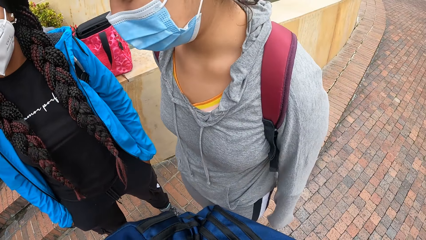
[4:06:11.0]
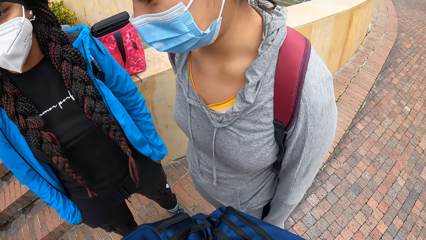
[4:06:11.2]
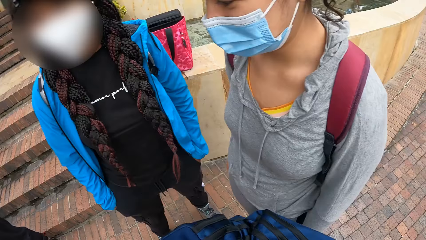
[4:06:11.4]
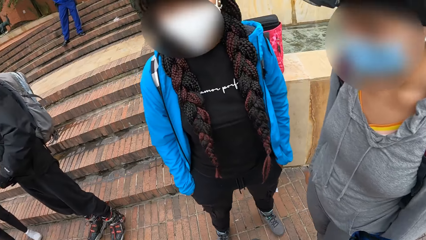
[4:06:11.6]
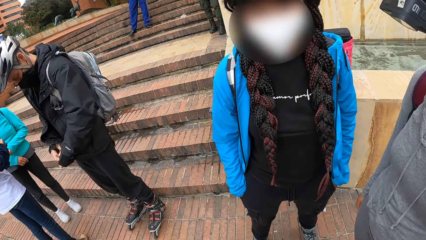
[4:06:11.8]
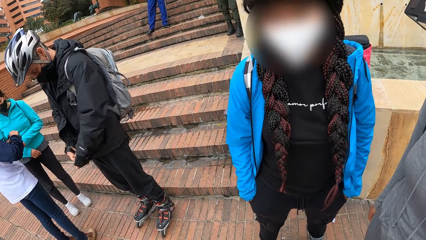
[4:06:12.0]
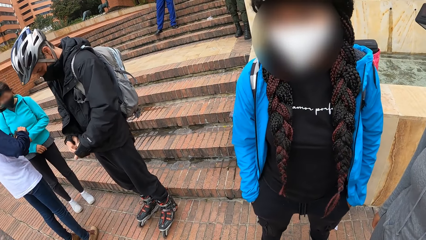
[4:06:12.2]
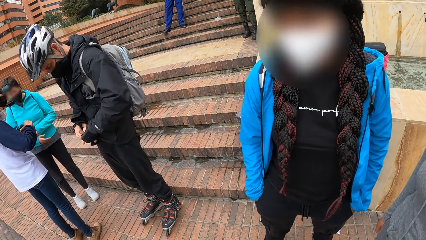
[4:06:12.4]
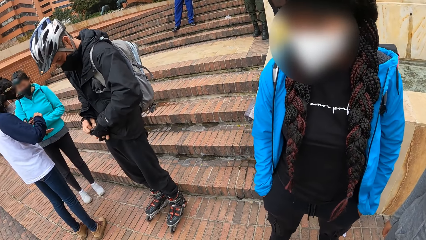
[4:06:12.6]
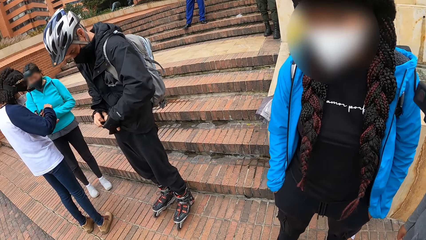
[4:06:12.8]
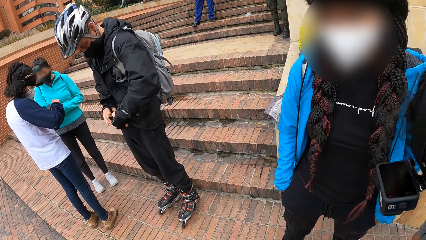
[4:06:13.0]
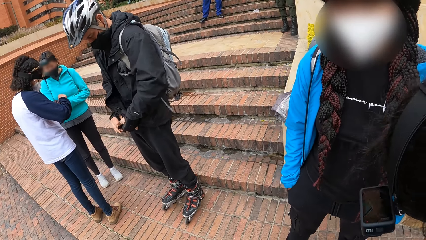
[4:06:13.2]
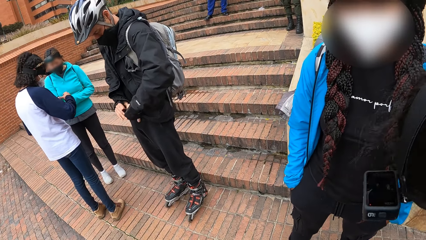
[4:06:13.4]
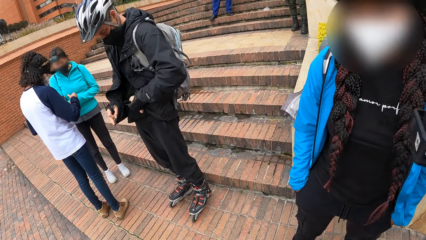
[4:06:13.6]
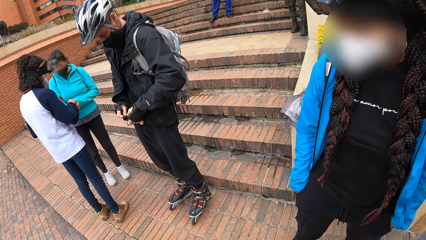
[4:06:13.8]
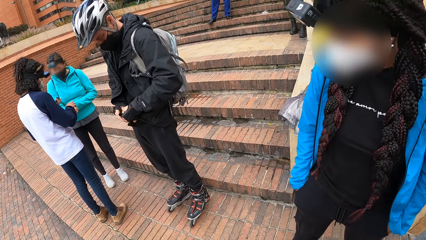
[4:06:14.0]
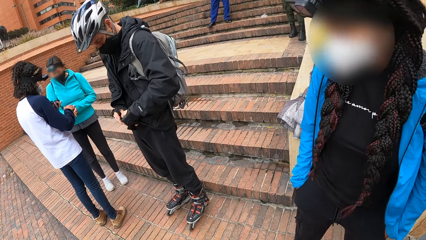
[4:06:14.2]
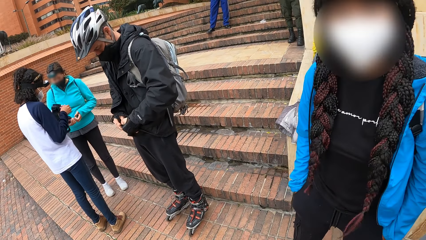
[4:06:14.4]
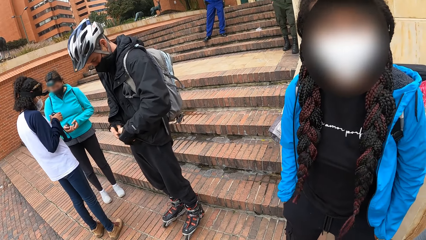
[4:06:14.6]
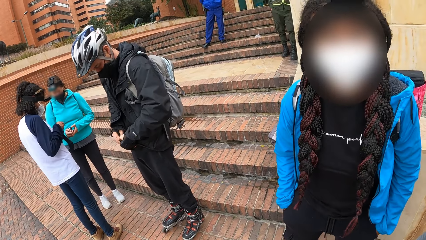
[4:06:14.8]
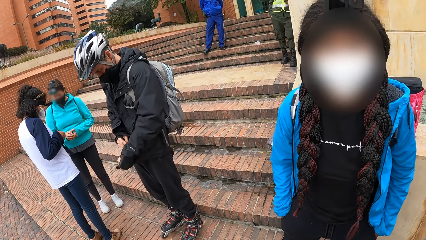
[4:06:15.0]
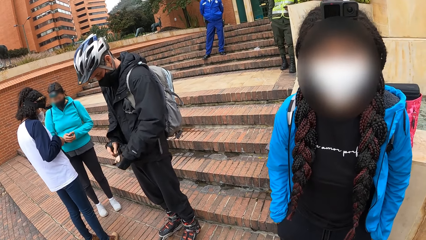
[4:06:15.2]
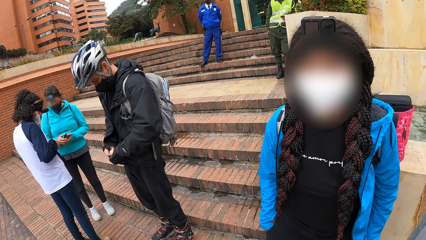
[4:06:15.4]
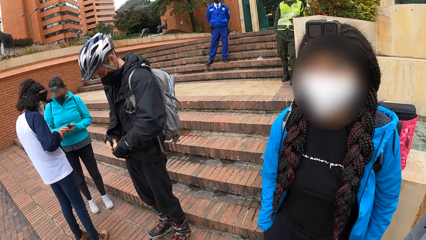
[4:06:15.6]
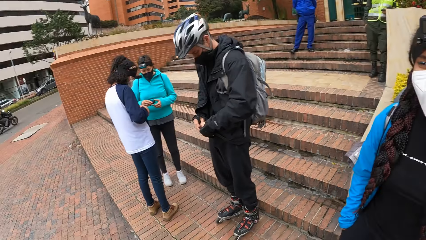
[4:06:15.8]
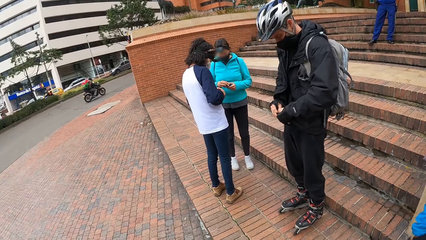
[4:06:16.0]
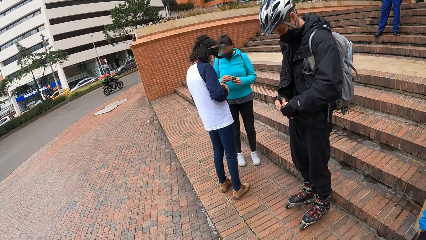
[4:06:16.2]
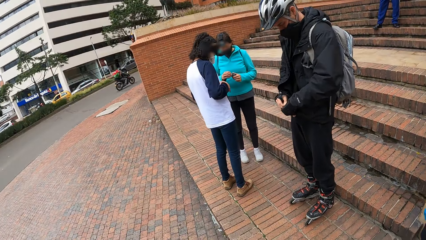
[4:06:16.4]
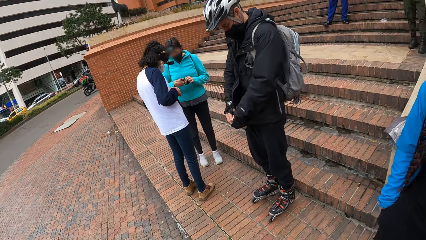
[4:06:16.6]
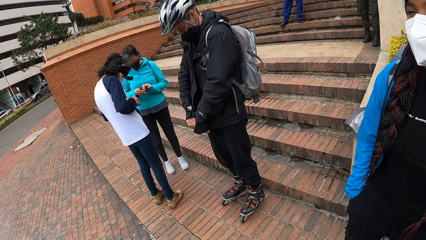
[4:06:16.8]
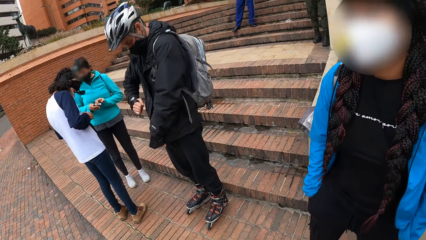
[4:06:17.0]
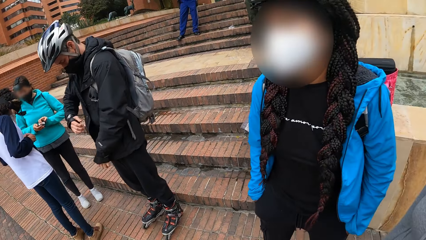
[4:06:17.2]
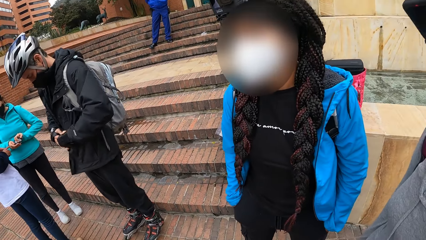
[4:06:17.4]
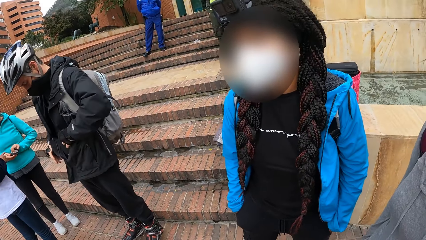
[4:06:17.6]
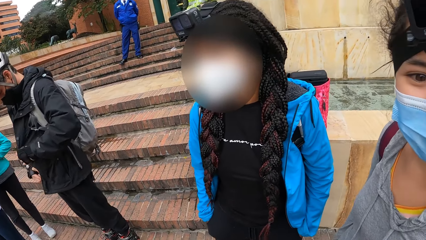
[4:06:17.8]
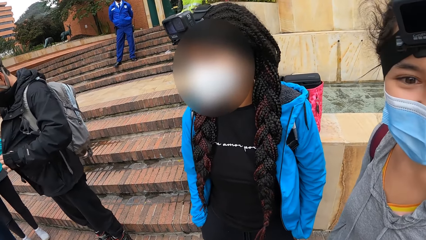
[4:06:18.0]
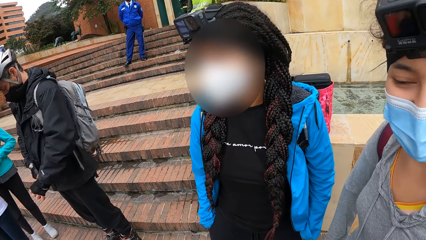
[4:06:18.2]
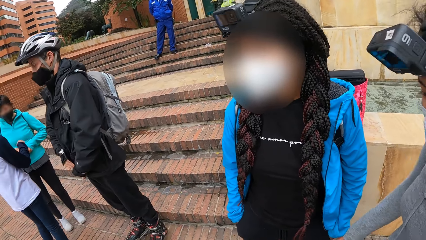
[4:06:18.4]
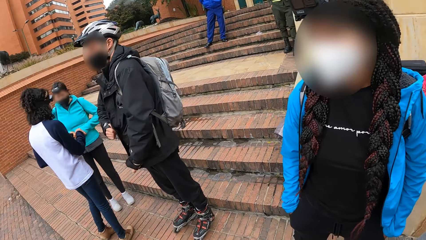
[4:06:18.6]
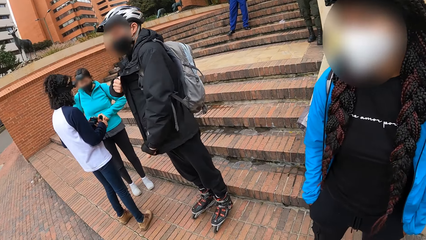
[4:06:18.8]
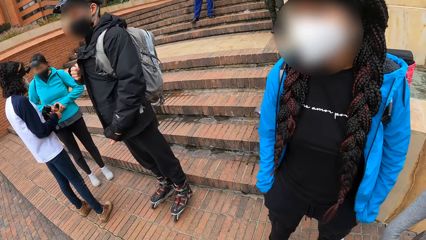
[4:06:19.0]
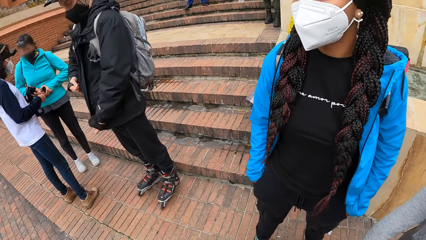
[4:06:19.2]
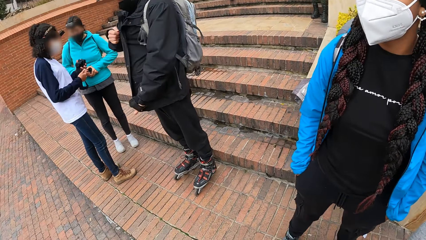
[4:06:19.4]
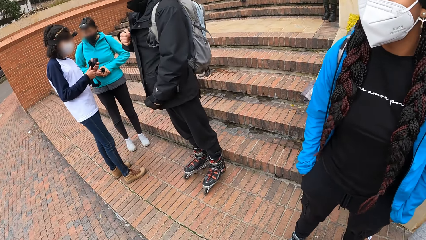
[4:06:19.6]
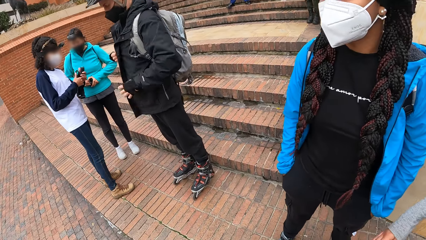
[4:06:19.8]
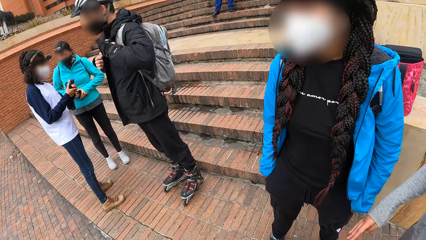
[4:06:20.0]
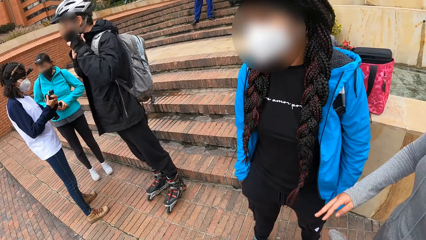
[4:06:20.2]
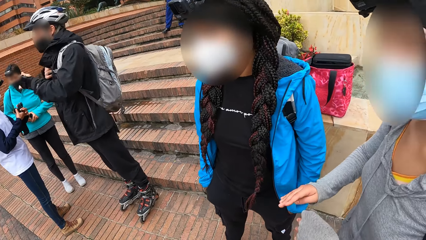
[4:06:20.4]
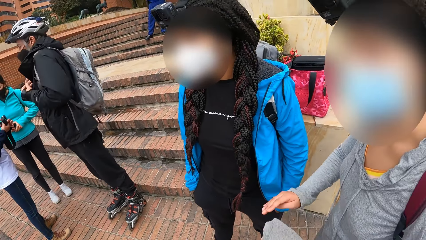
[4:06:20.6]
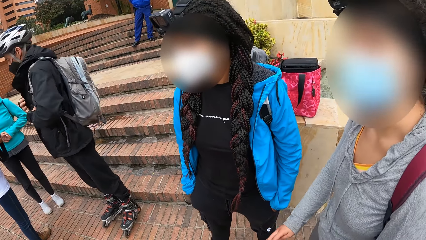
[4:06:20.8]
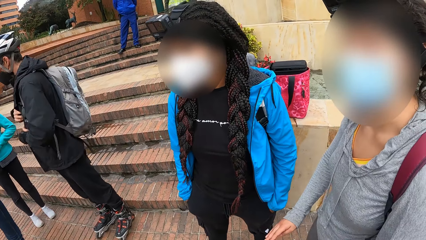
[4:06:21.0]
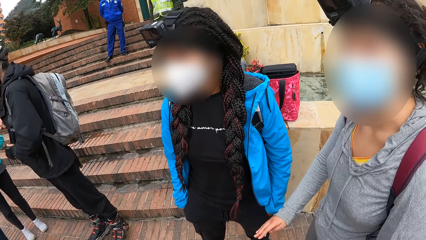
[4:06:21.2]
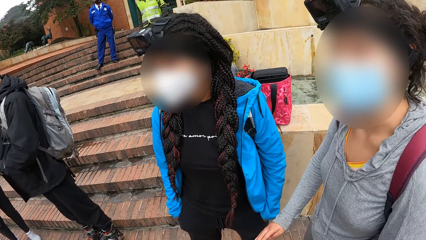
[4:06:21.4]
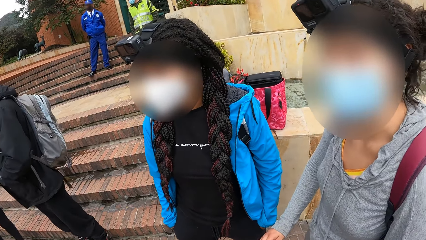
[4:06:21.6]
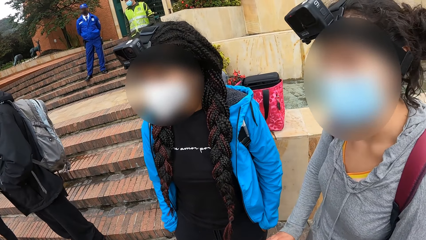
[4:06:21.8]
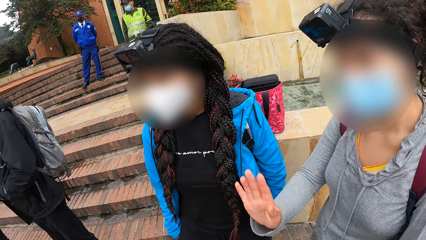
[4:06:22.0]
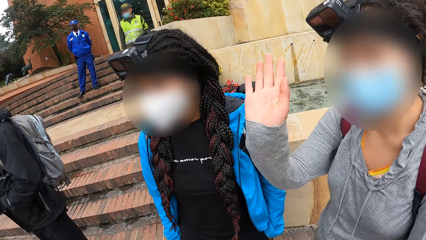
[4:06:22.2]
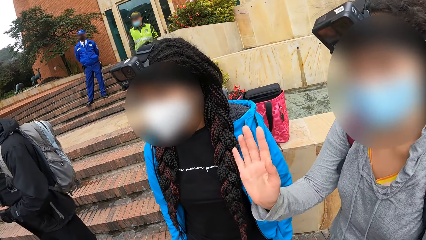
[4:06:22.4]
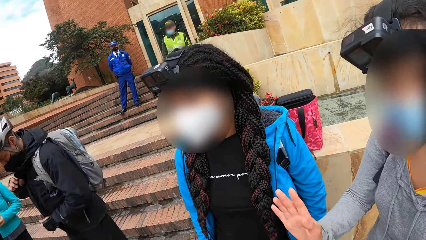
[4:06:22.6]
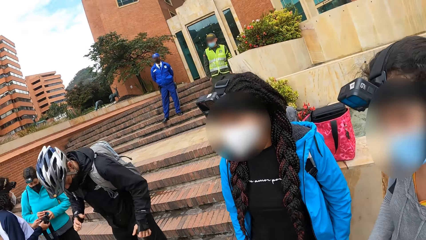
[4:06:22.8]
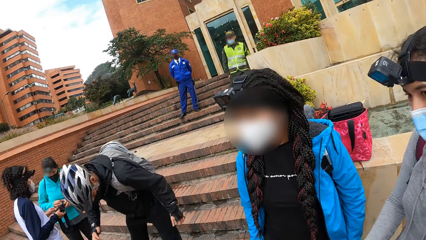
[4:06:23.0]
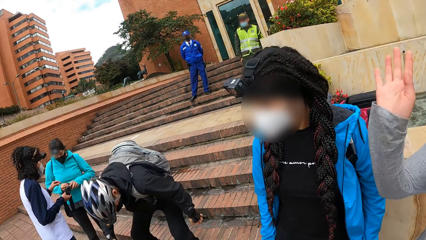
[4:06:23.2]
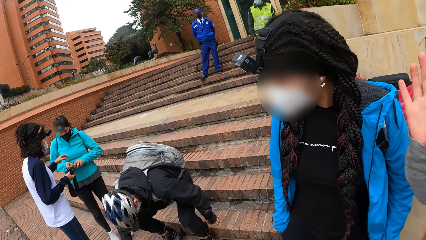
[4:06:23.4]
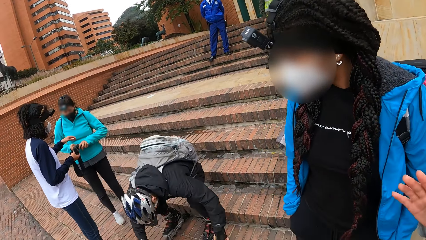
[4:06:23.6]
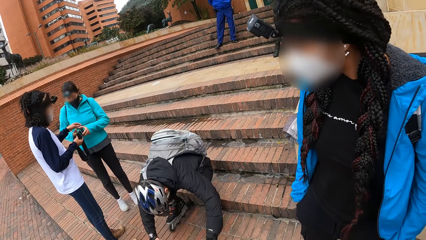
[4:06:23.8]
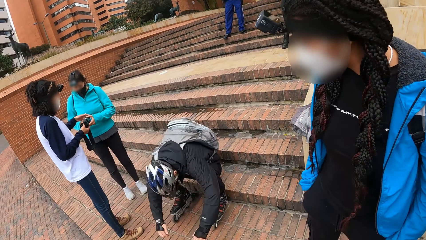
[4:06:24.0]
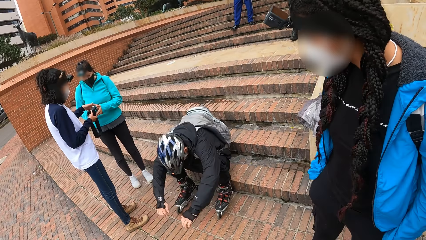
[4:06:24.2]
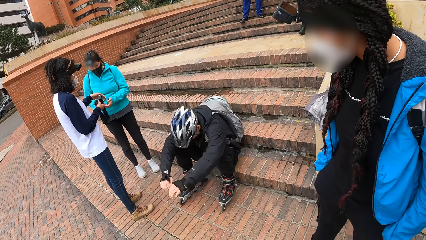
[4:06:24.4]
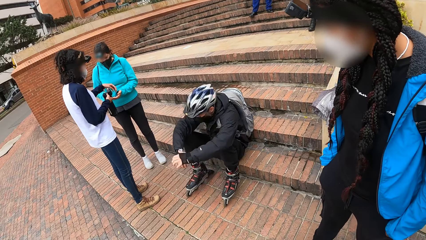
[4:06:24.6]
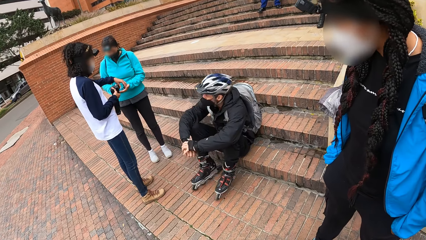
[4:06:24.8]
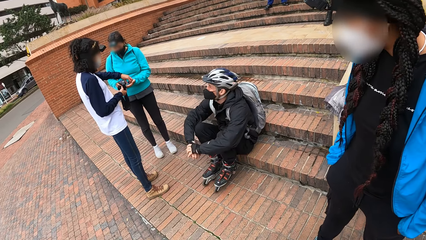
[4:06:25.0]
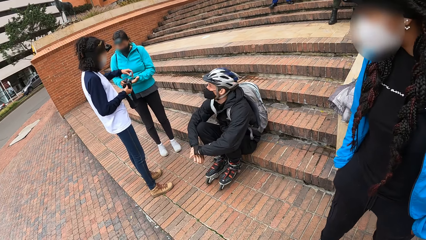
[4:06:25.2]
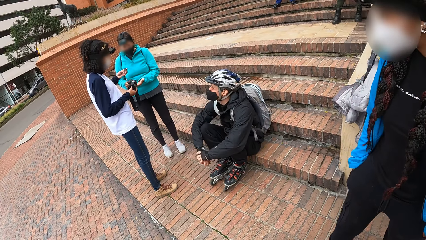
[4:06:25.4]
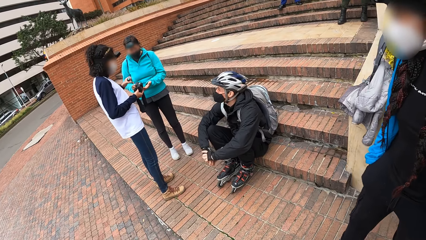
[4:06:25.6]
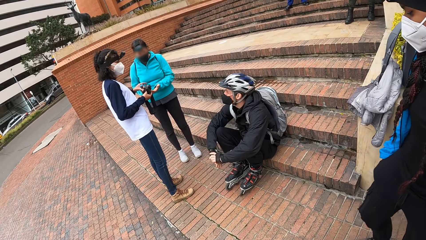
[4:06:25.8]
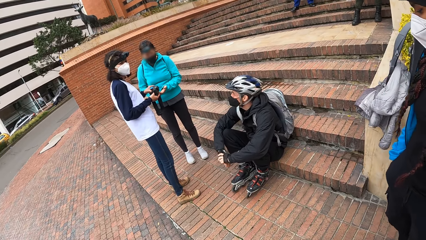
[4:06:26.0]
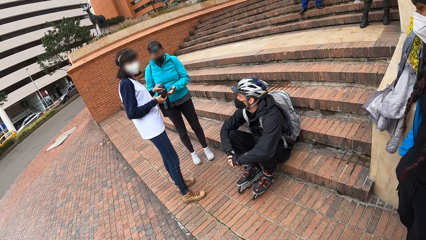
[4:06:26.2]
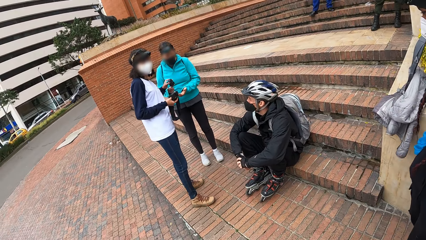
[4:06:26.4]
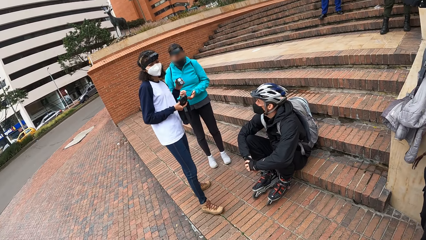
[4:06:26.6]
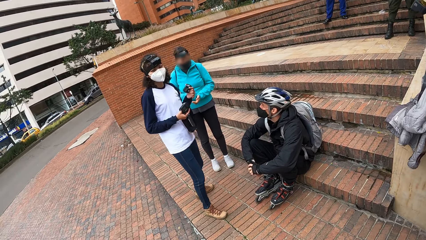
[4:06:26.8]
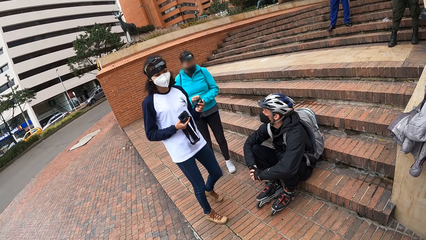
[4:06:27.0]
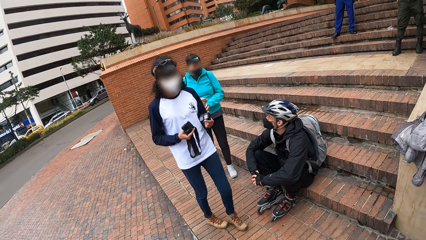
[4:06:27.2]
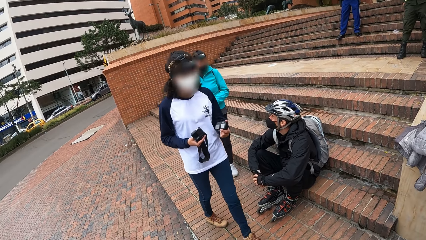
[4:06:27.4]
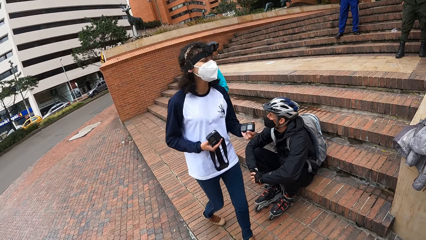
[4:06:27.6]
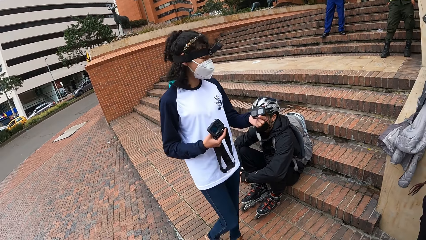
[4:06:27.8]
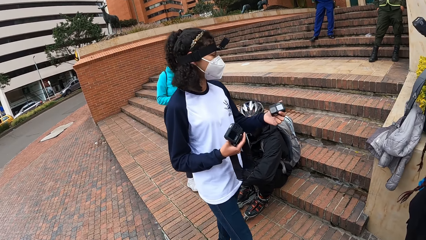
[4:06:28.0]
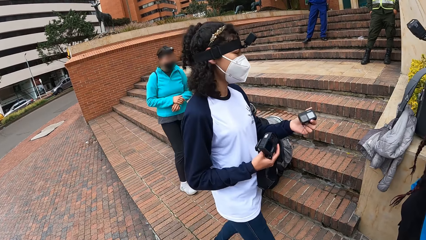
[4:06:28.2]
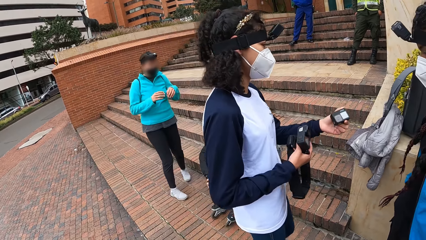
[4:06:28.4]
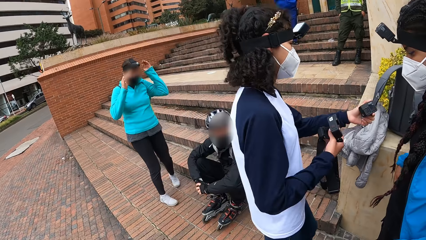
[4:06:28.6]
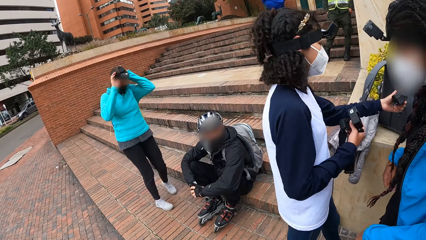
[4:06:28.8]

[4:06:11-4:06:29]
A woman hands the camera battery to another woman with her right hand. A man zips up the coat. Another woman gesticulates with both her hands. The man sits on the staircase. The second woman hands the battery and the camera to the first woman with both hands. A lady walks.
